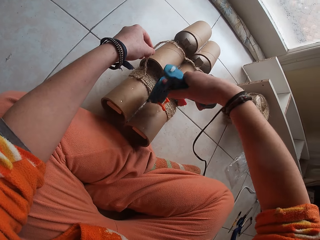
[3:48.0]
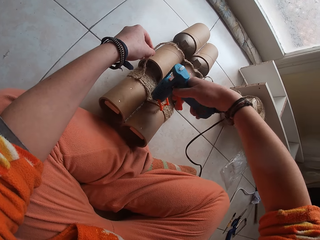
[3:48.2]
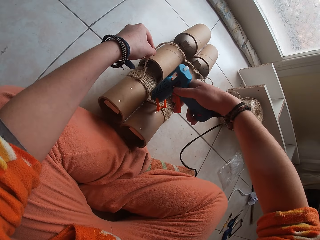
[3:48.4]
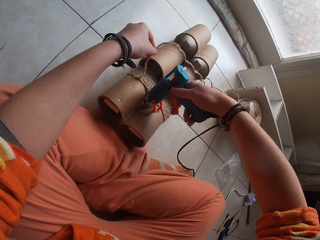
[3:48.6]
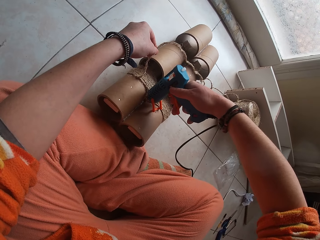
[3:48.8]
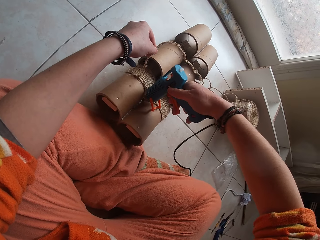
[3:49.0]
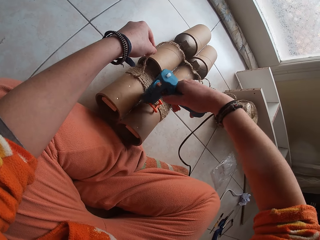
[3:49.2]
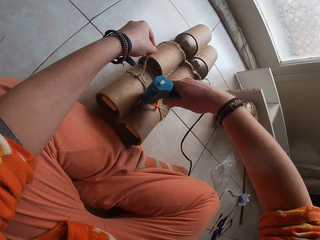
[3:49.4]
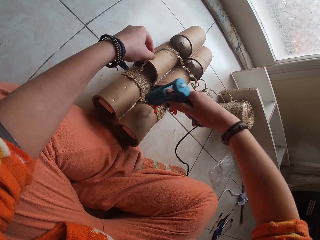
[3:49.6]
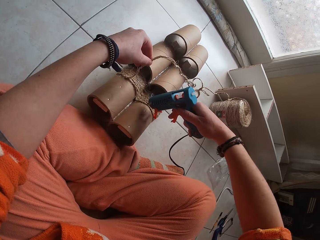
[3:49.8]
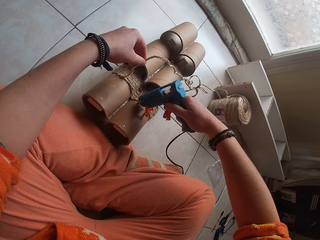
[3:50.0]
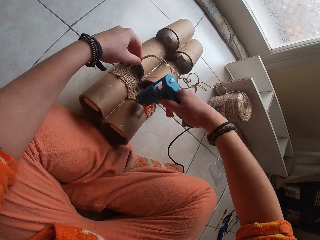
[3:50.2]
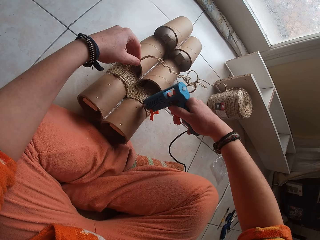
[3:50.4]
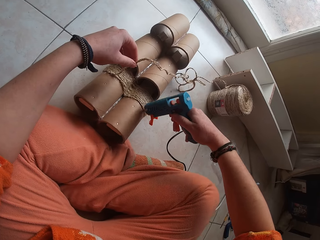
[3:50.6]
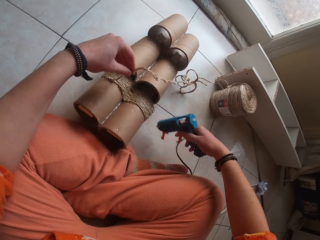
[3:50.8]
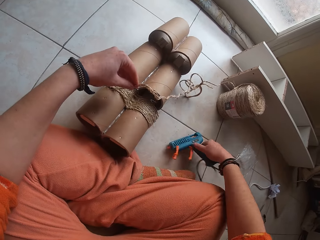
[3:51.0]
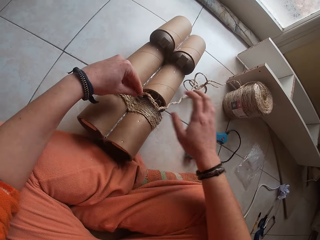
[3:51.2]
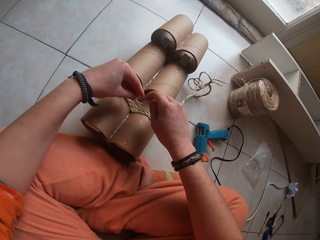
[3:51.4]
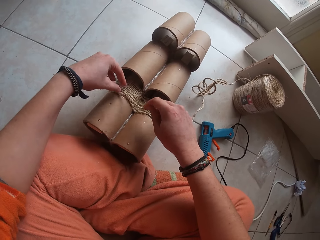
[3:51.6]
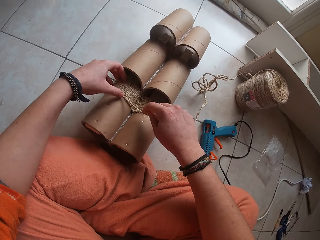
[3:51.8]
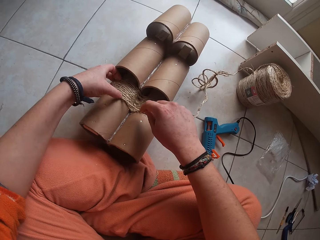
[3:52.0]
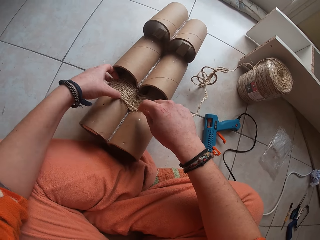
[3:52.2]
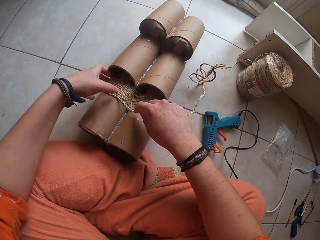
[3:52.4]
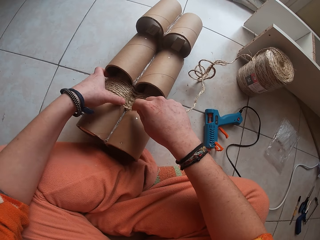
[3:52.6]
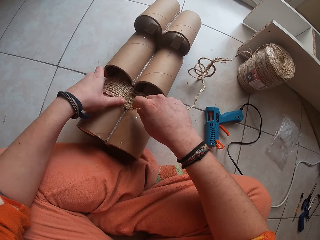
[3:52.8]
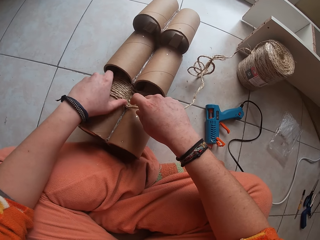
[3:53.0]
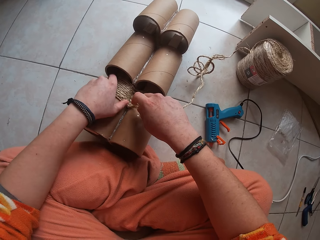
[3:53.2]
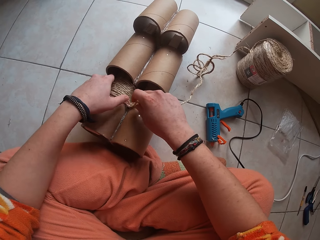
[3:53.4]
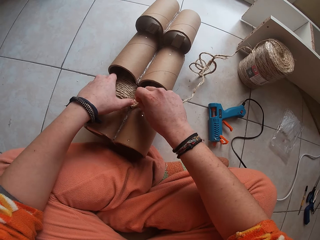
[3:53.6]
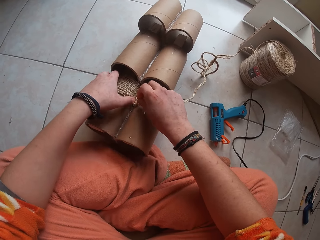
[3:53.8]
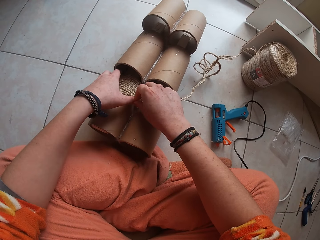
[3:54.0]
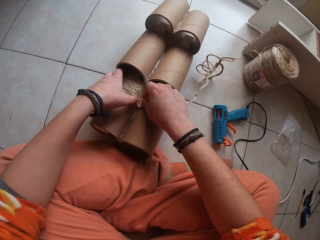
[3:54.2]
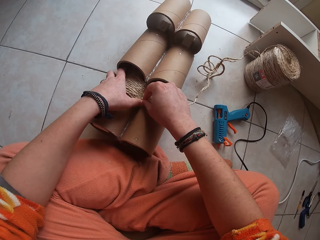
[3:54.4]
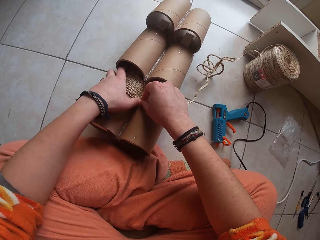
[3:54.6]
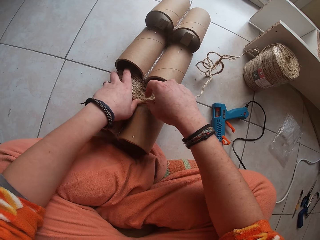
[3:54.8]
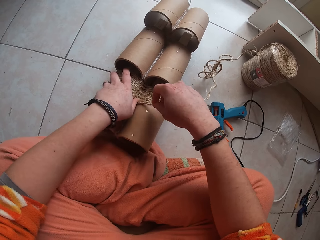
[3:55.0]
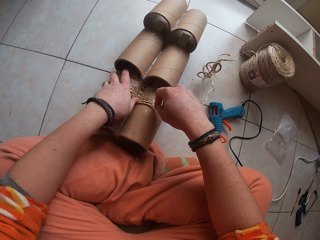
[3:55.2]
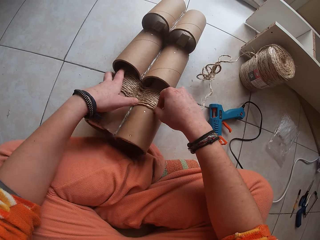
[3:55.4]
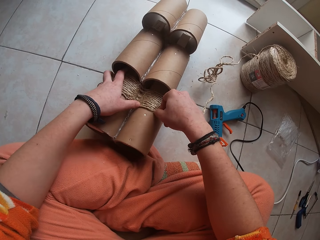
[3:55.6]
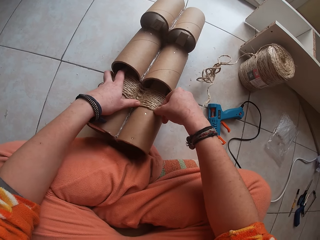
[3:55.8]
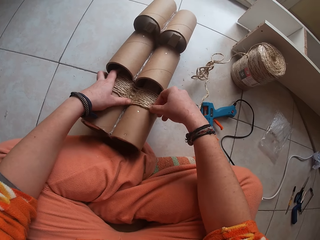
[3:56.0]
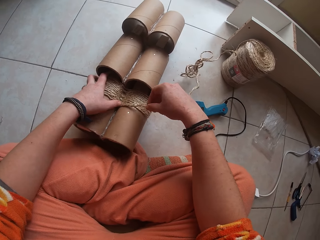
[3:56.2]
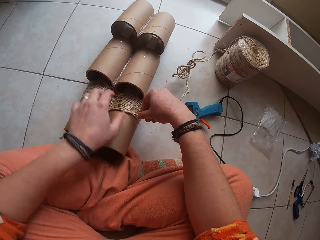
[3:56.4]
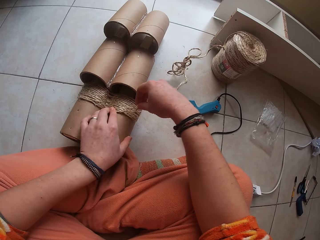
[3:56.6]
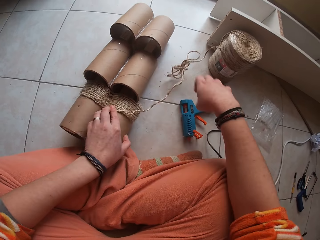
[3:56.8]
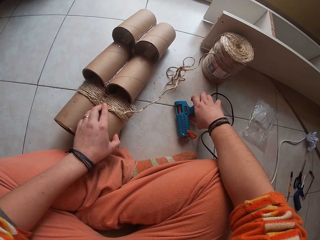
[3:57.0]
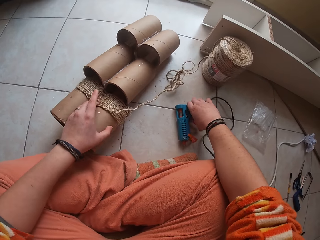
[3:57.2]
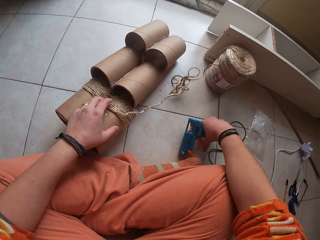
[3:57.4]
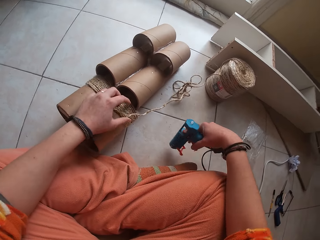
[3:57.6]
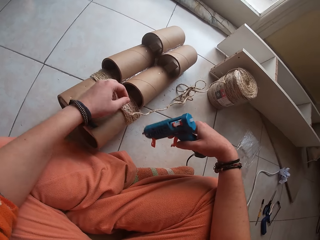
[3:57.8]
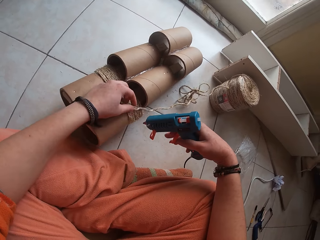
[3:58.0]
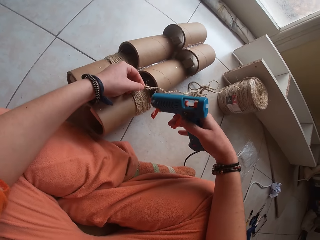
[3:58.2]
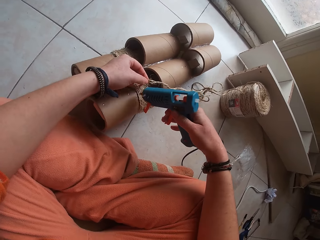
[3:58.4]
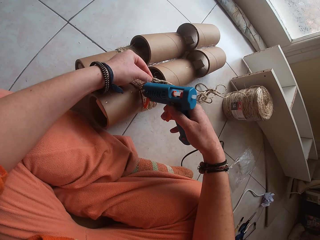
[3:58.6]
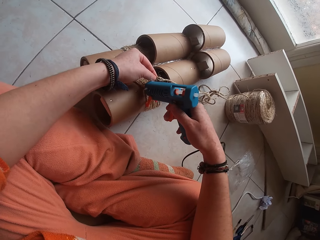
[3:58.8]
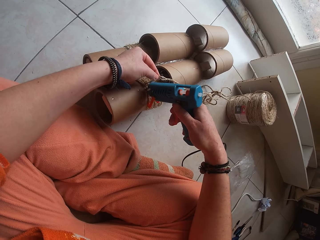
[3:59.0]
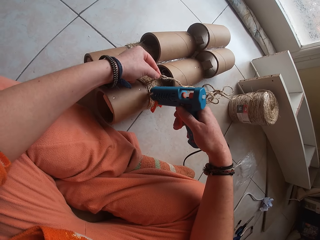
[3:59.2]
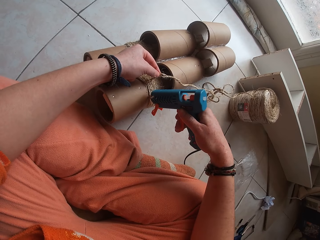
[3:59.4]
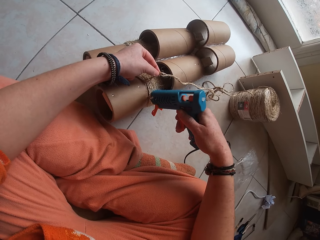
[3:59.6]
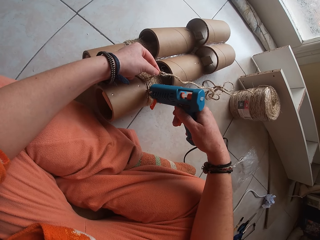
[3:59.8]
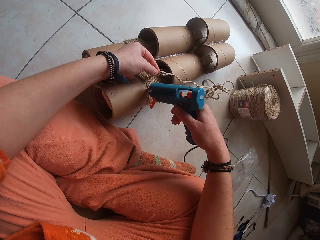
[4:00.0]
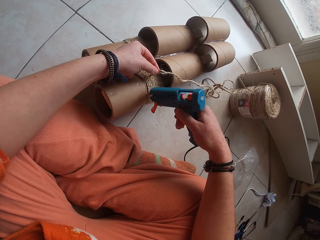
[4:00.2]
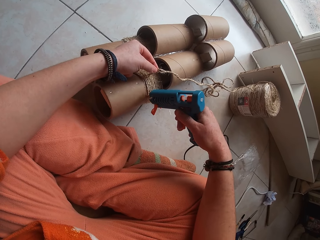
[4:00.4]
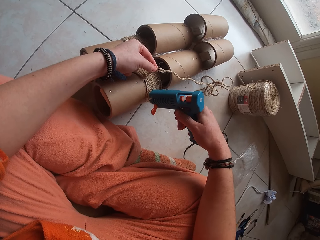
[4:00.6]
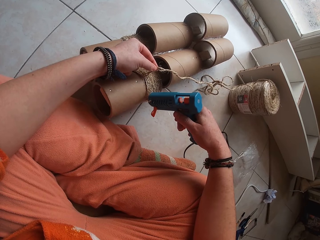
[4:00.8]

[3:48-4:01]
The camera wearer drops the glue gun in her right hand on the floor. She sticks the rope to the cardboard craft tube on the floor with both hands. She picks up the glue gun on the floor with her right hand. She holds the rope on the cardboard craft tube with her left hand. She applies glue to the cardboard craft tube with the glue gun in her right hand.

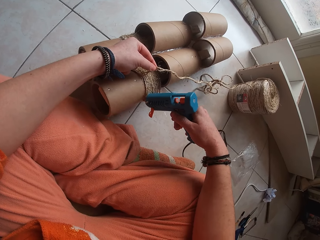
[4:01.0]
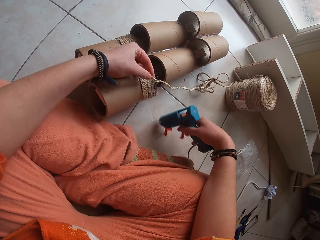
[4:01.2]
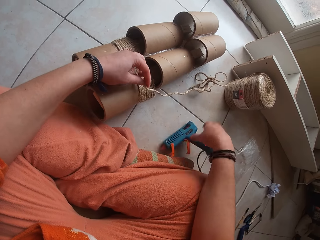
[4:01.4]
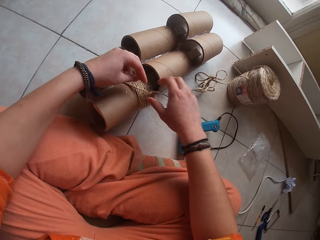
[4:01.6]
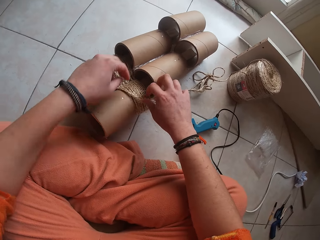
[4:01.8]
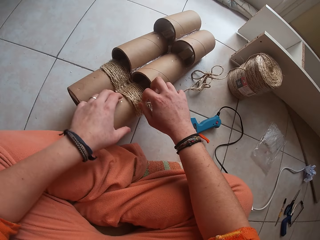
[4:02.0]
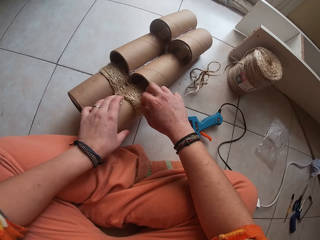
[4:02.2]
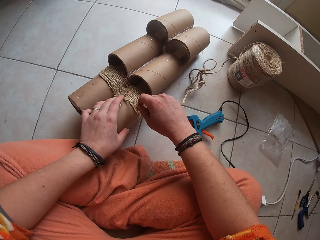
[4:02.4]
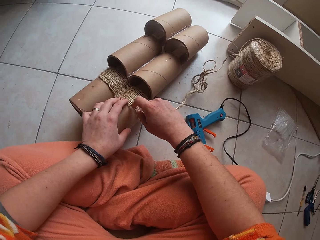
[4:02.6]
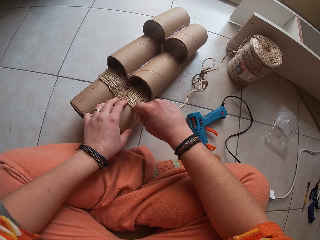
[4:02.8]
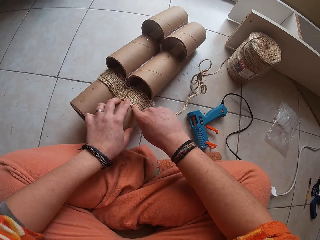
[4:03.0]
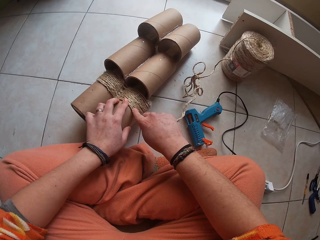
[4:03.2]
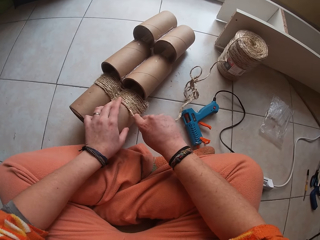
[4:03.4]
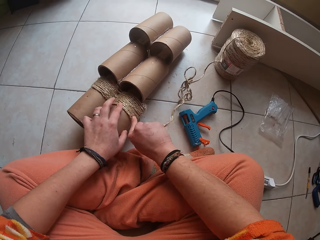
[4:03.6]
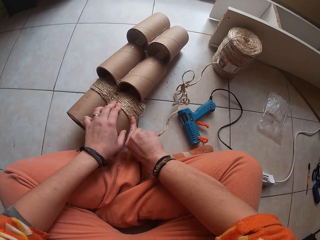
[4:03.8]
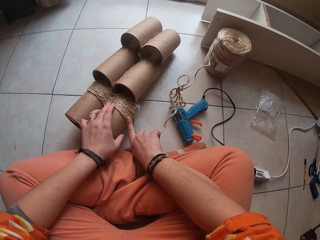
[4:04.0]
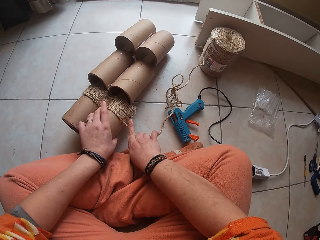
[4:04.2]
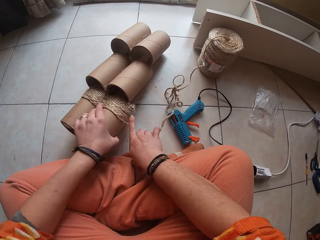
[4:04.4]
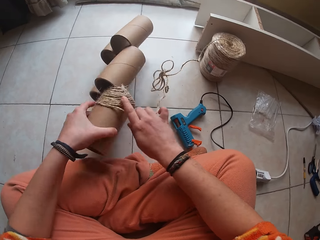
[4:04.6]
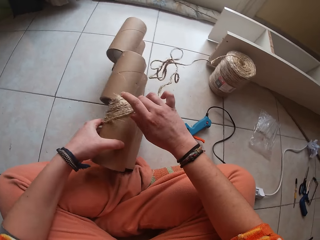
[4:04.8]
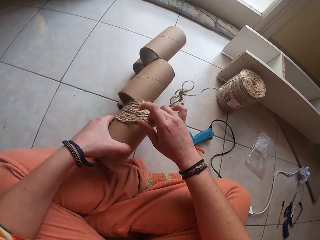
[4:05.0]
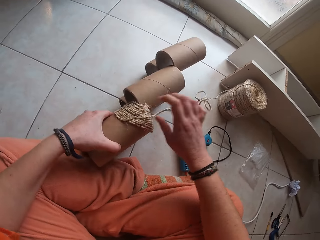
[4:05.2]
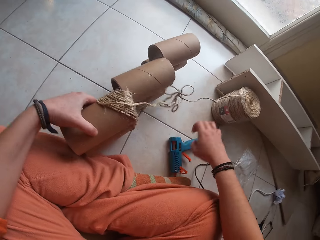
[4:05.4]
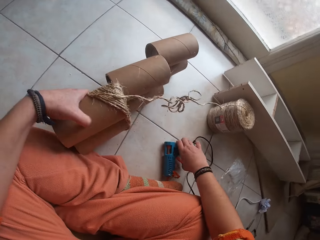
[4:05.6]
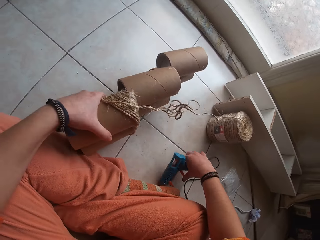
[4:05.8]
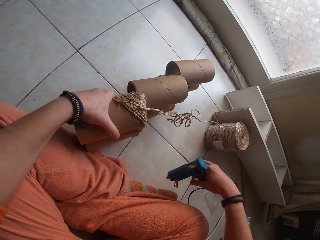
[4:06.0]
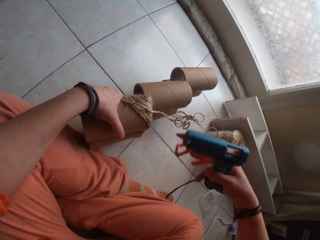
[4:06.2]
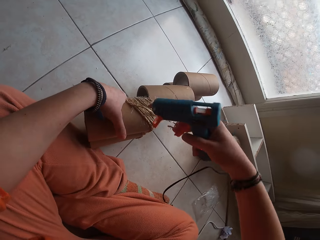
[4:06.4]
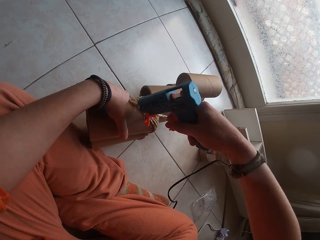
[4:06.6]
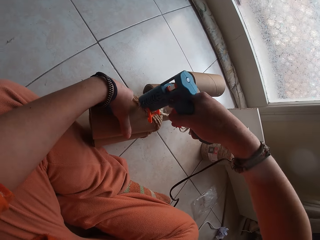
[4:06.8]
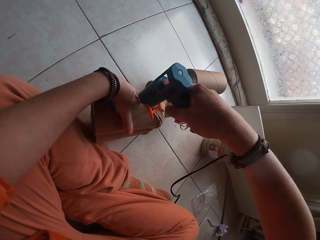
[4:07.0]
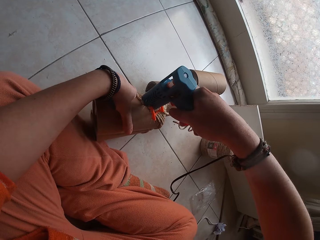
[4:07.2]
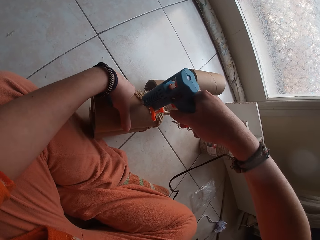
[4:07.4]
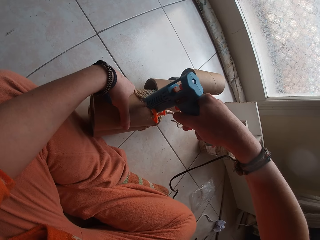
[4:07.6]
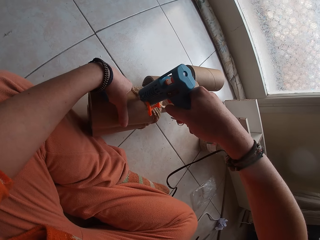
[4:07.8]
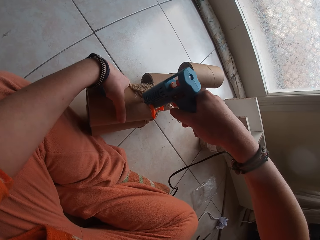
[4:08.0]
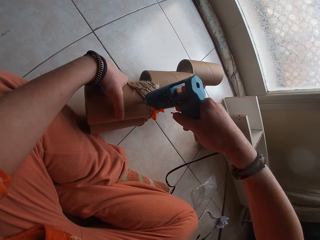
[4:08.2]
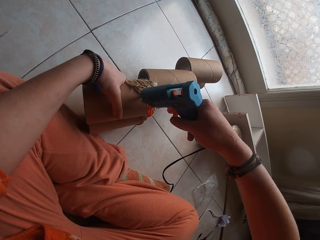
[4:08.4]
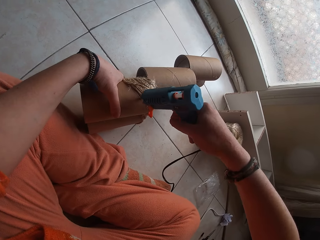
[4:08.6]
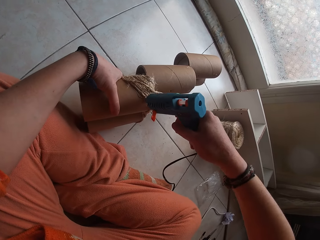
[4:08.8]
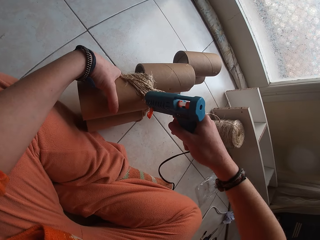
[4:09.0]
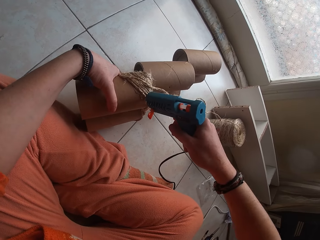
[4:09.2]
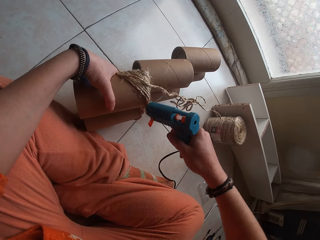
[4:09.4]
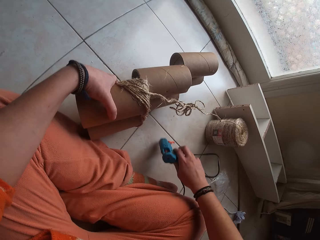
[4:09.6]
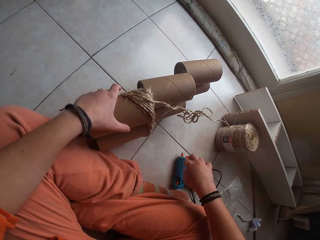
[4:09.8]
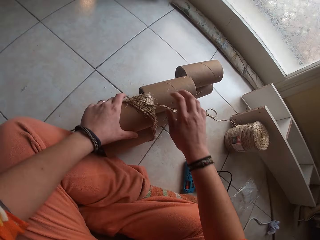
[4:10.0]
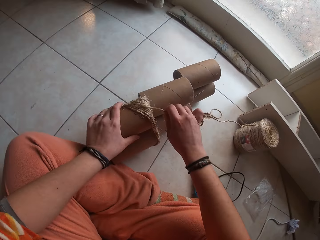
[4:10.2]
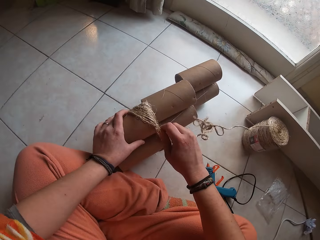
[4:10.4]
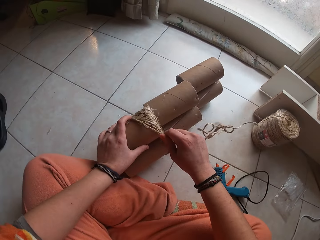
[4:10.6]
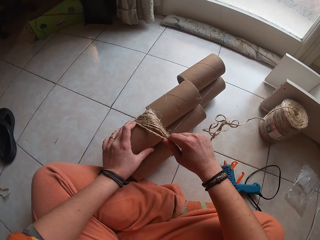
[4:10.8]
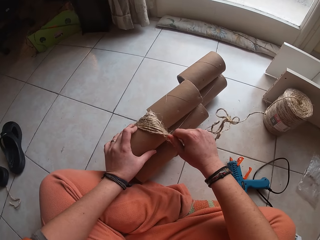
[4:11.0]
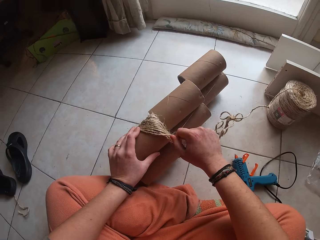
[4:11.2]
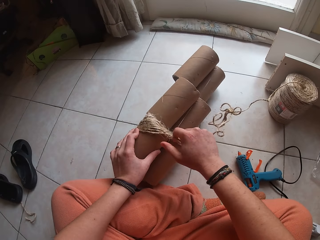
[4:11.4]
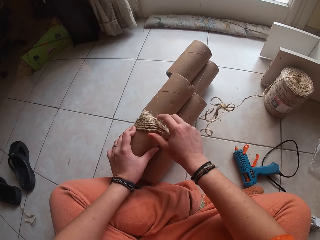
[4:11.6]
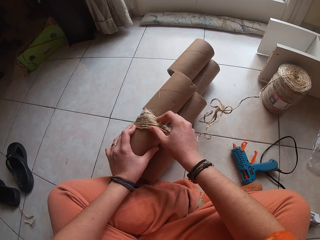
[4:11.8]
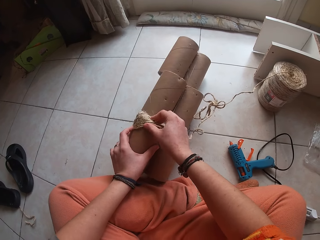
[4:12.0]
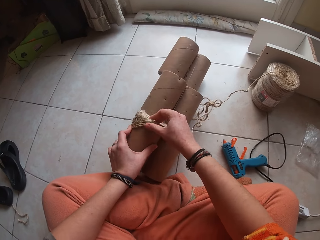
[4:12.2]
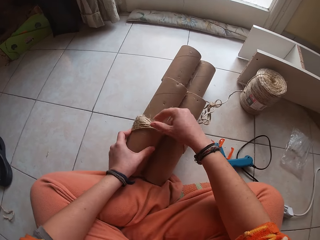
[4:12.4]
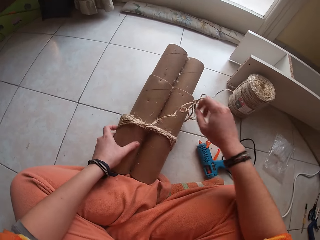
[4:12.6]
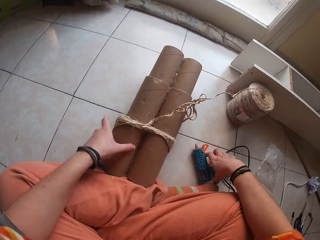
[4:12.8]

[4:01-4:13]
The camera wearer drops the glue gun in her right hand on the floor. She sticks the rope to the cardboard craft tube on the floor with both hands. She rotates the cardboard craft tube on the floor with her left hand. She picks up the glue gun on the floor with her right hand. She applies glue to the cardboard craft tube with the glue gun in her right hand. She drops the glue gun in her right hand on the floor. She sticks the rope to the cardboard craft tube on the floor with both hands. She places the glue on the tube.
